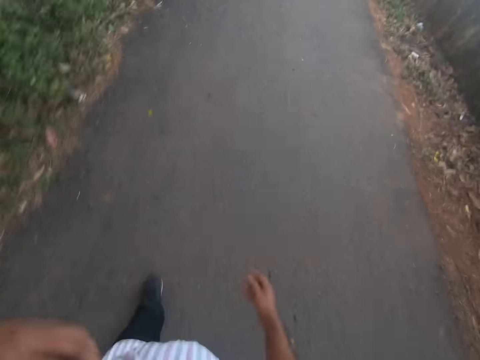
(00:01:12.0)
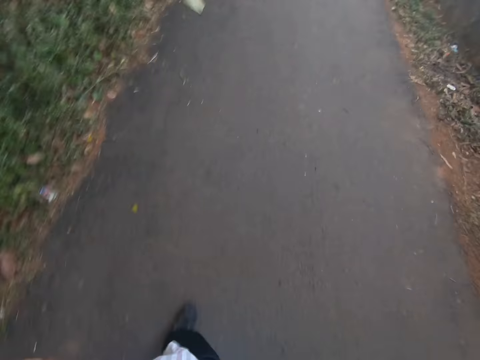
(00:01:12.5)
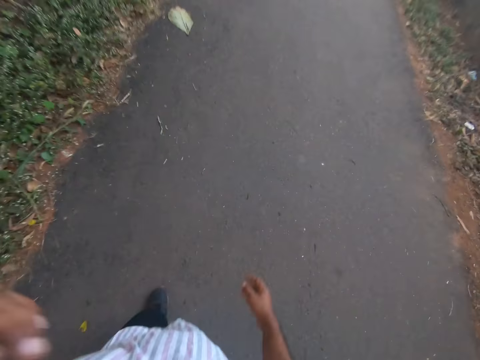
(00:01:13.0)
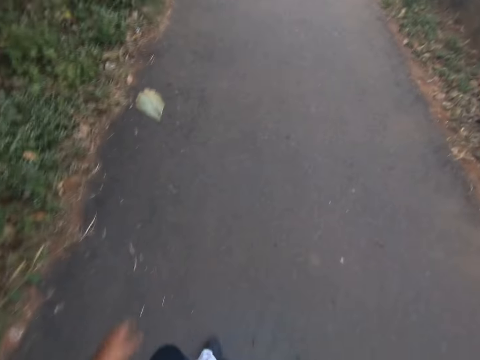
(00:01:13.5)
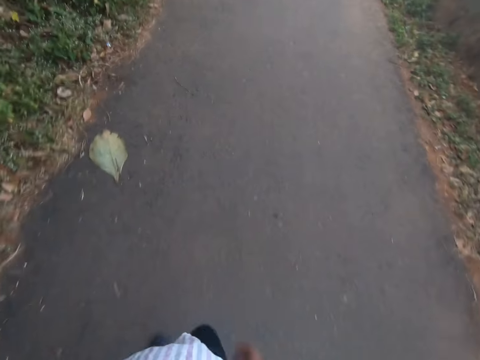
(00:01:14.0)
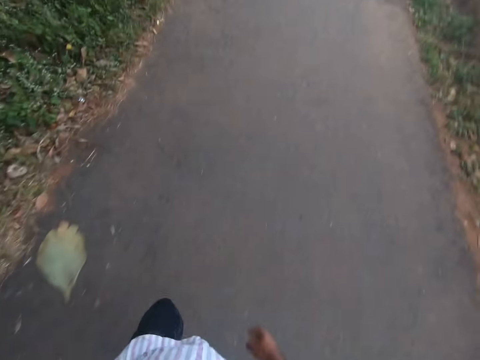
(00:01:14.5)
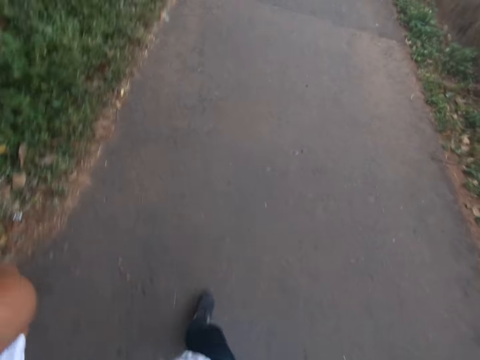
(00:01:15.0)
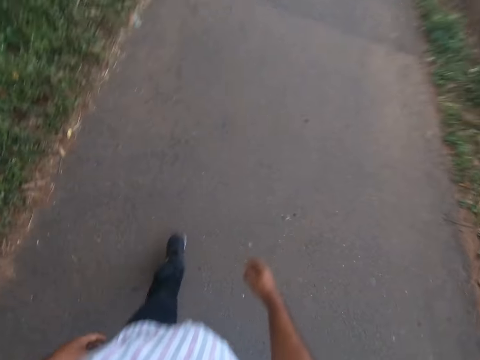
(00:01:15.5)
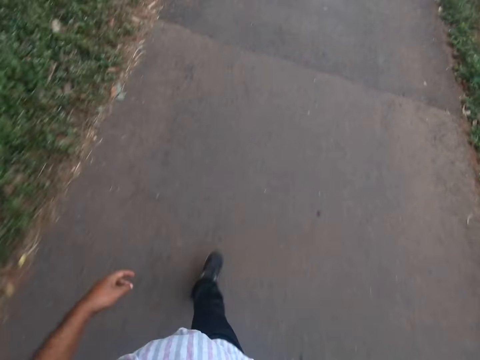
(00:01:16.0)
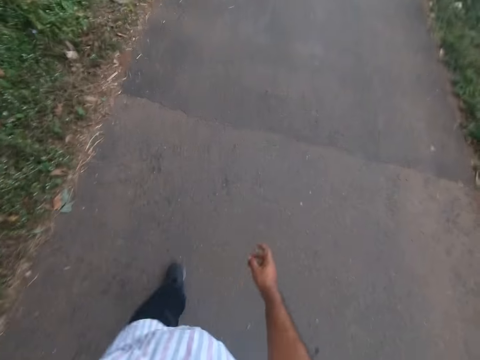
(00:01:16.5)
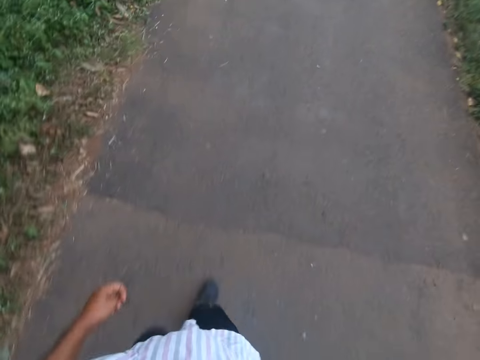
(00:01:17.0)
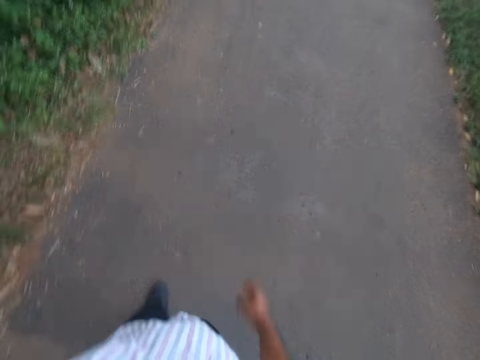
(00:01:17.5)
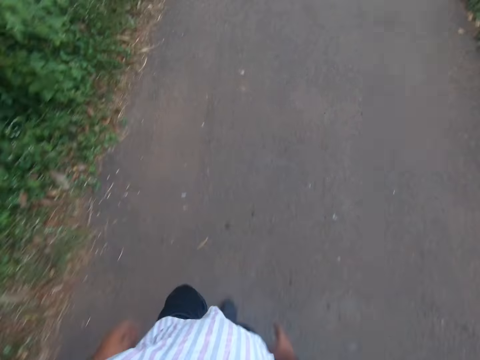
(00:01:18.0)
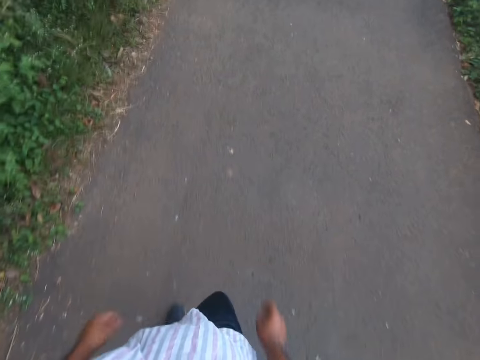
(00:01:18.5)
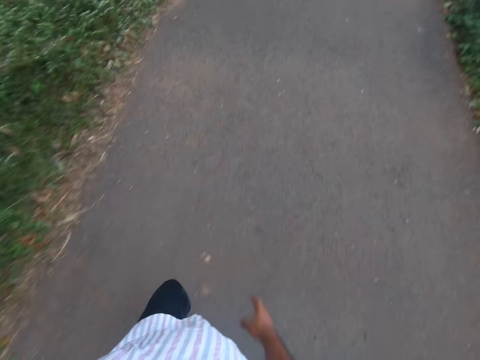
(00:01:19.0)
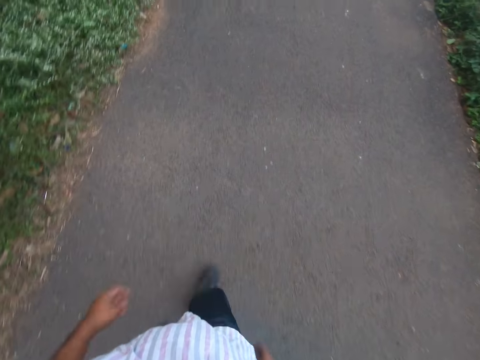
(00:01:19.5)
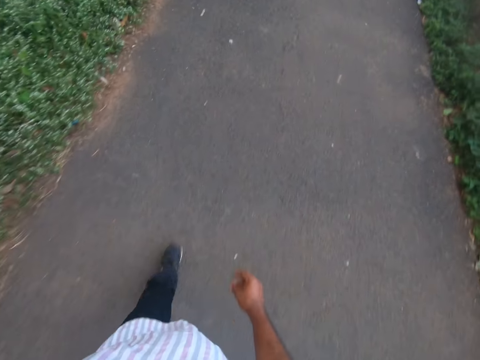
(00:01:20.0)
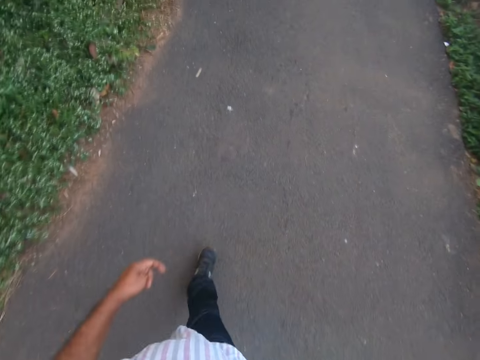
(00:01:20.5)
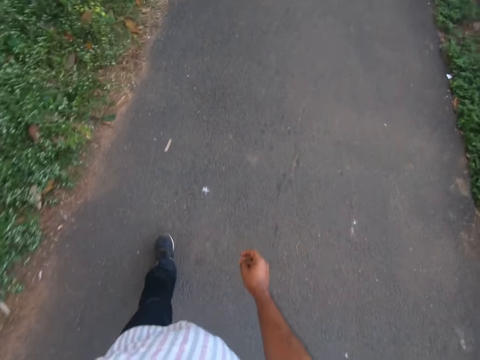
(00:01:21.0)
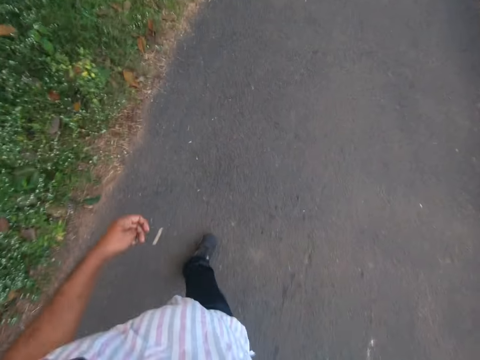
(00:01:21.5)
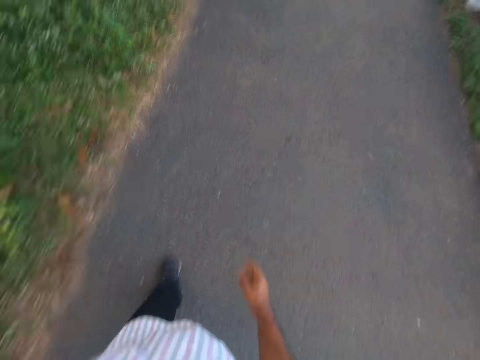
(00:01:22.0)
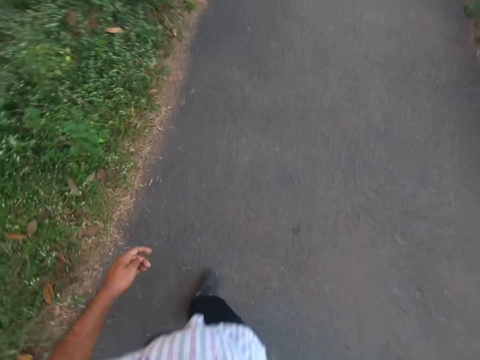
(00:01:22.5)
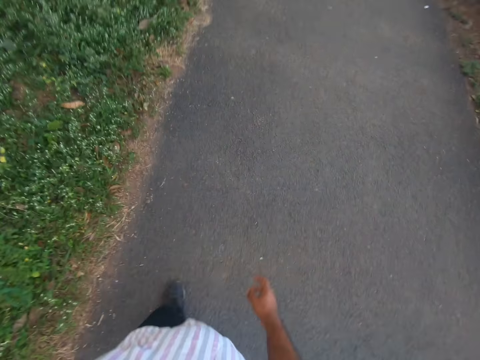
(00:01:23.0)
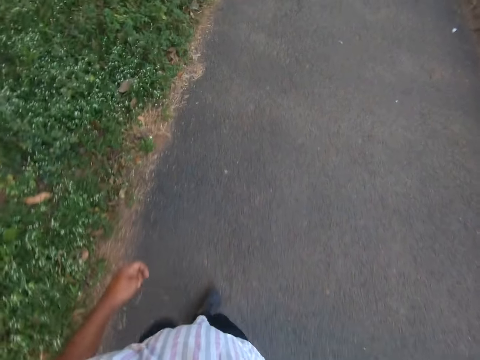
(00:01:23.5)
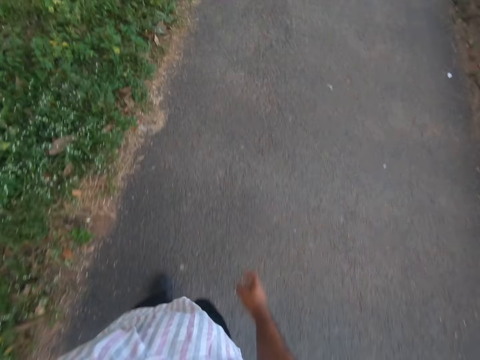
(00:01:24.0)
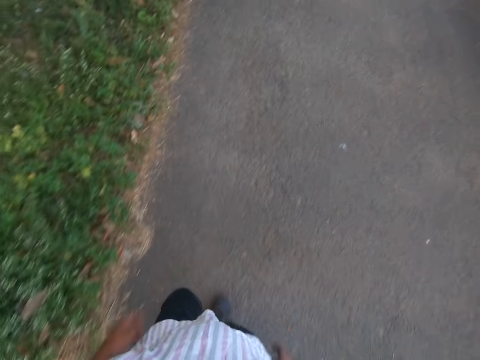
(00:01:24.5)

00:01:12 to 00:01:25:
The camera wearer walks around the area.

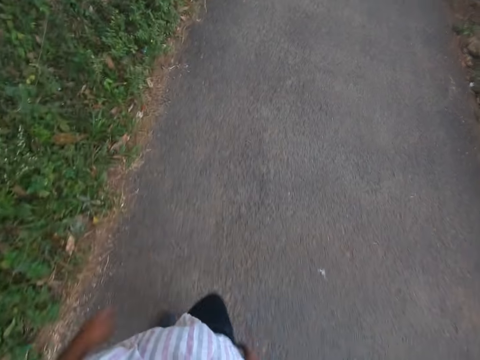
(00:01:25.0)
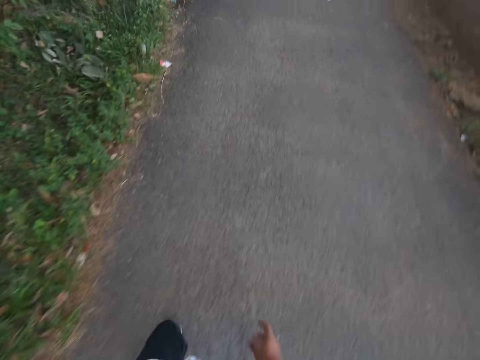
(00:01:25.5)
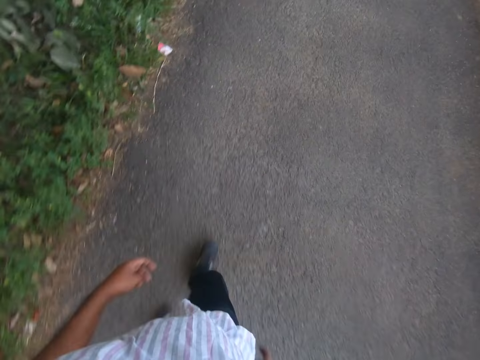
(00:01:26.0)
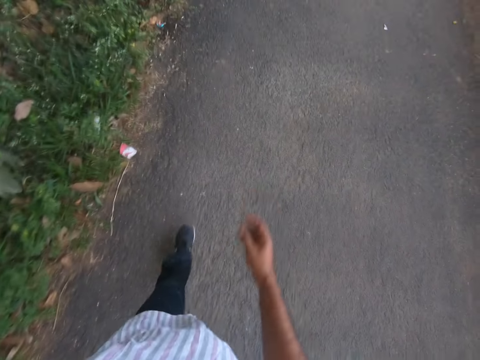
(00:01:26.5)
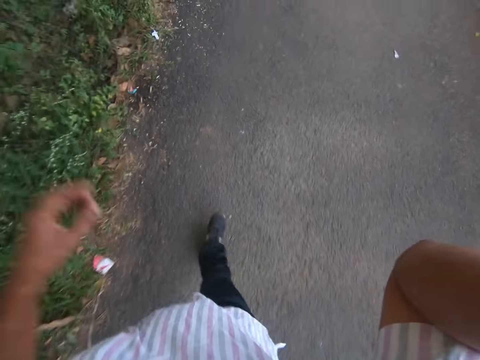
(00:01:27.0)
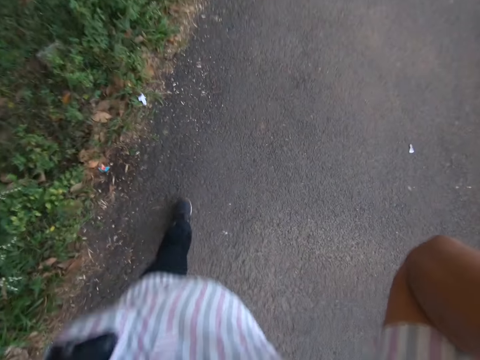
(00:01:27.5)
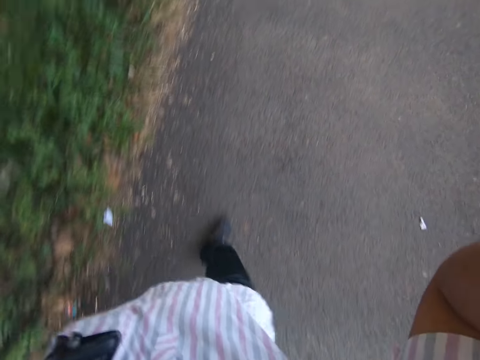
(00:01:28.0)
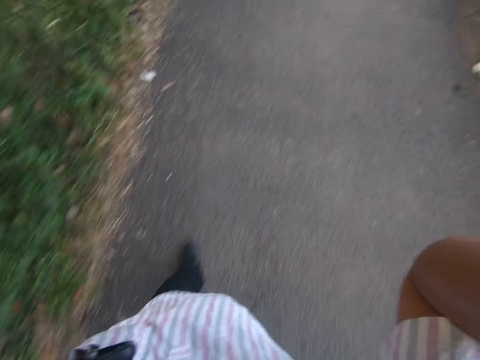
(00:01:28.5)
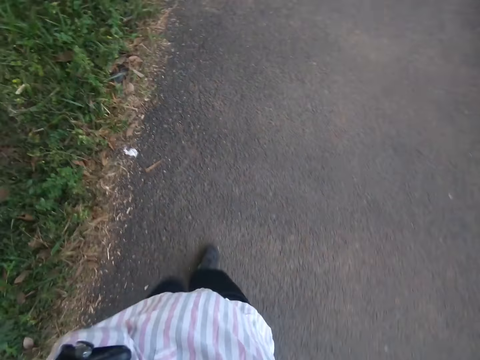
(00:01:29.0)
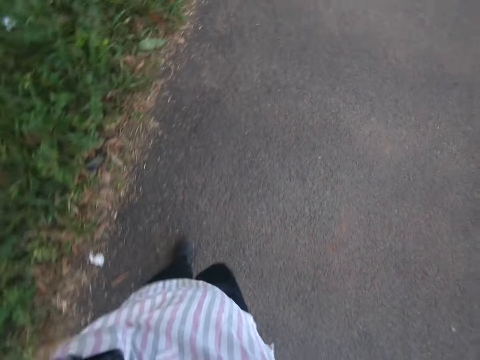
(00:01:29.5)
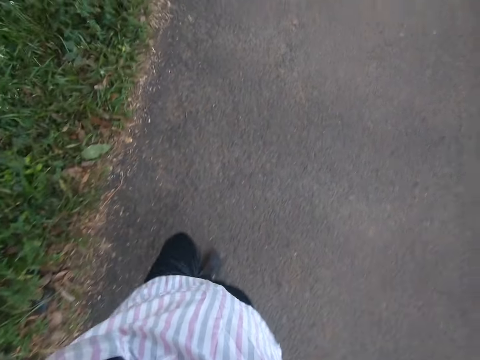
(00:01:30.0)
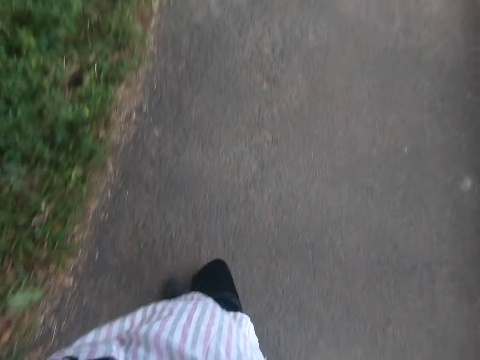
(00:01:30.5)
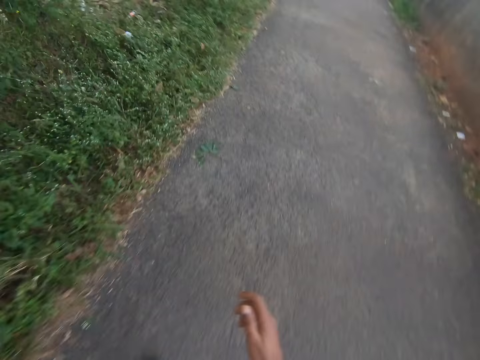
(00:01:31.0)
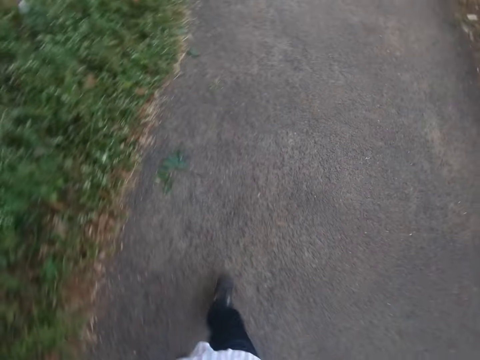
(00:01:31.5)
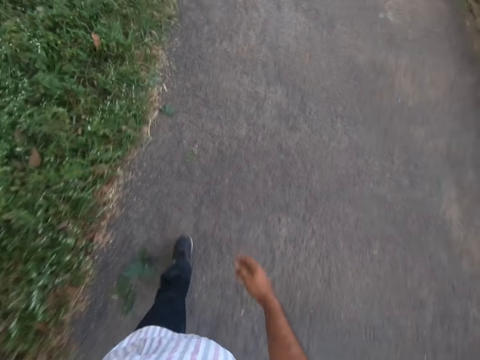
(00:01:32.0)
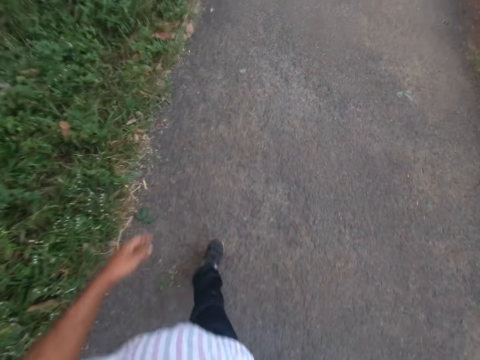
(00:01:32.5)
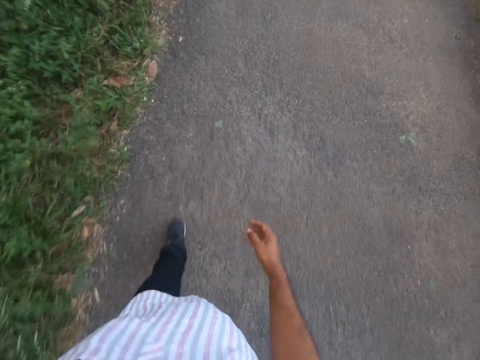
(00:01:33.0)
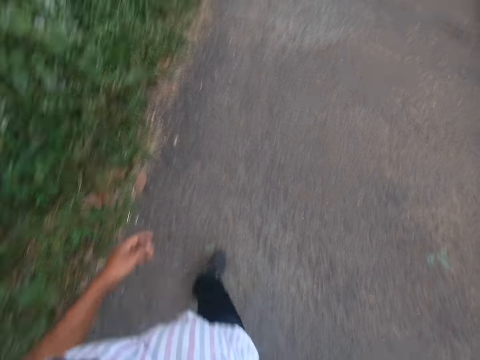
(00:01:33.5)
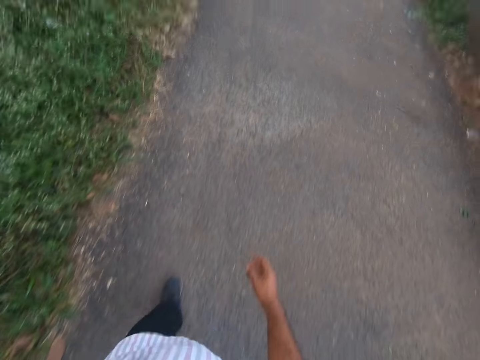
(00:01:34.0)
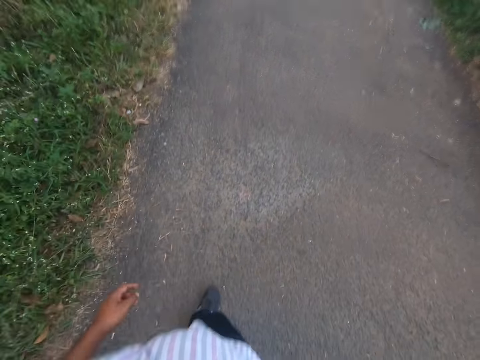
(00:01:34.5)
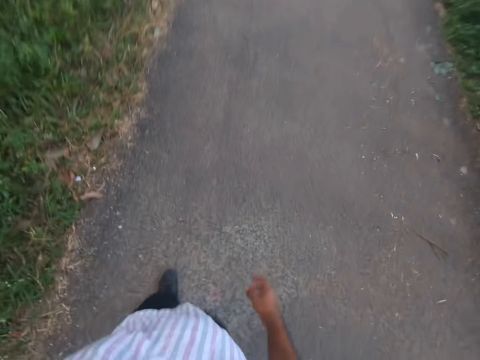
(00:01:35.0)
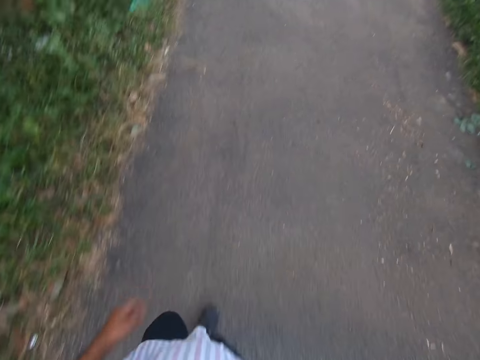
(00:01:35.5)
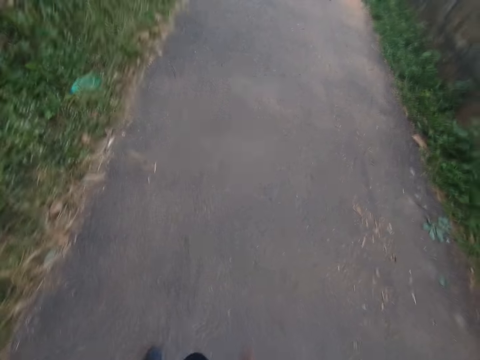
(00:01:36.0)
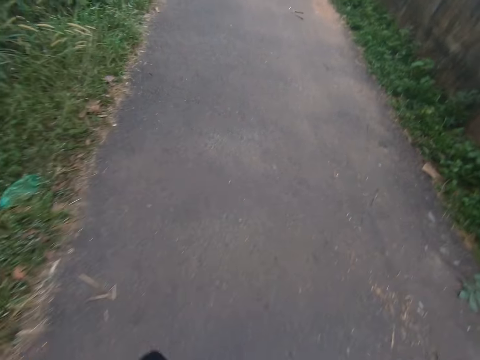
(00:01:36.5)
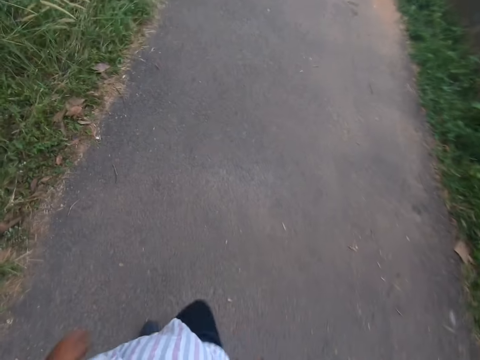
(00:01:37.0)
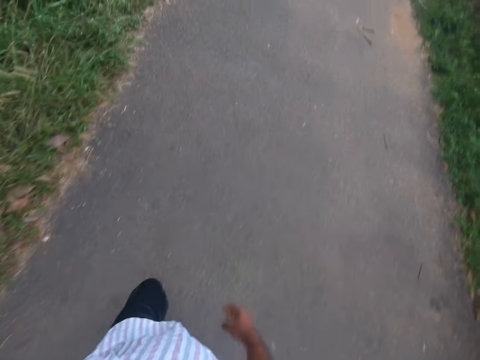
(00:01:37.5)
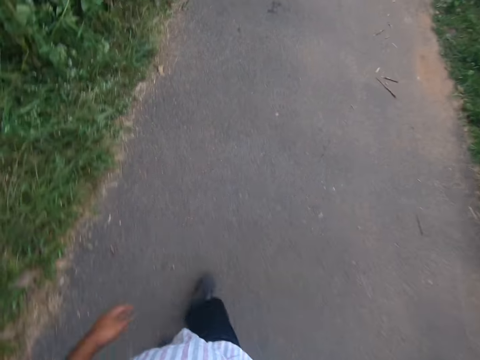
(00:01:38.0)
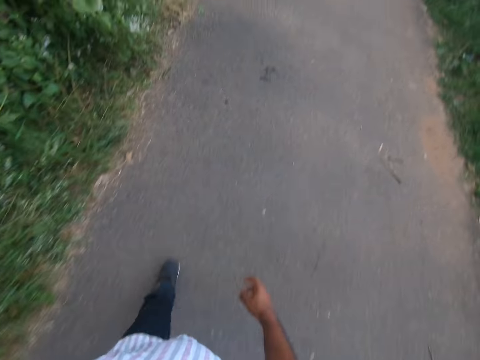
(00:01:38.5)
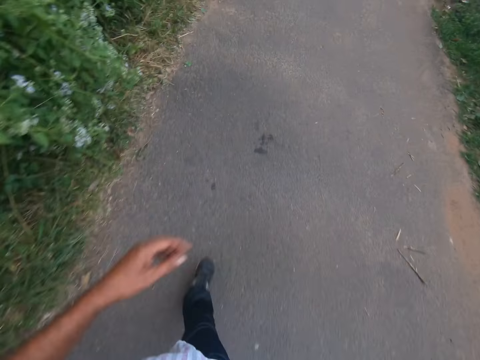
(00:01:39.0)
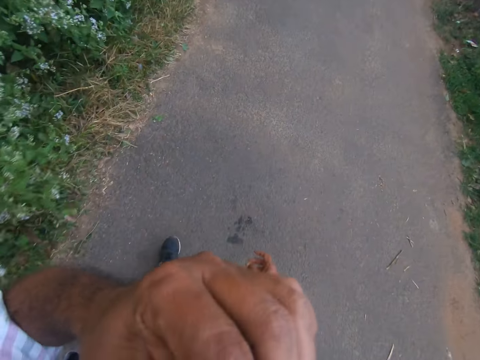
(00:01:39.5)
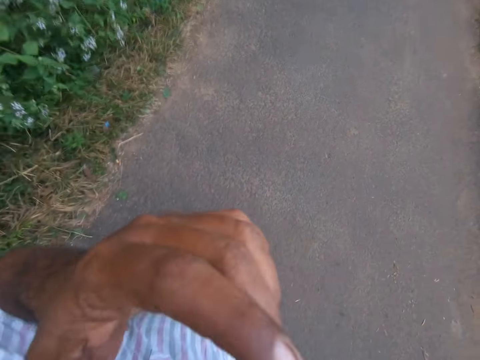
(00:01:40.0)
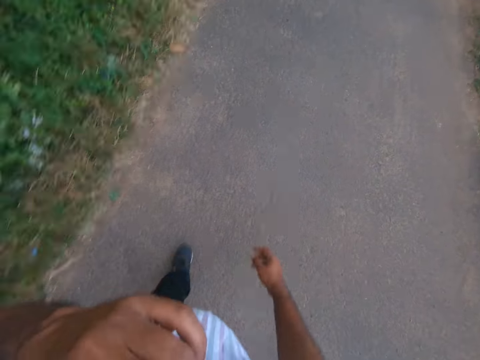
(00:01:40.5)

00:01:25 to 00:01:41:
The camera wearer raises both hands to adjust the camera. They walk around the area. They raise the left hand.
